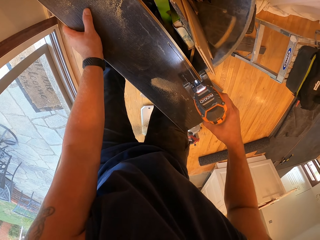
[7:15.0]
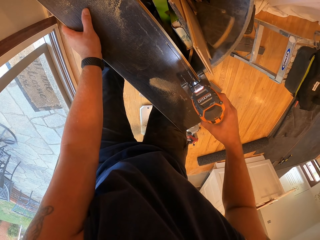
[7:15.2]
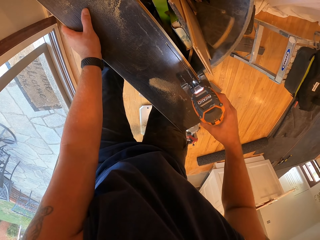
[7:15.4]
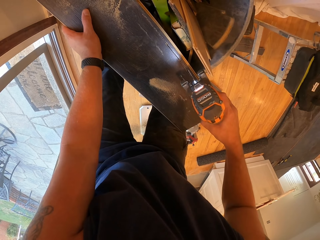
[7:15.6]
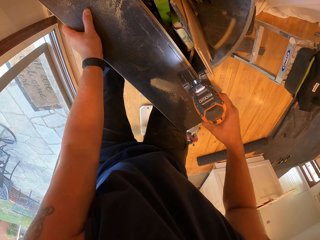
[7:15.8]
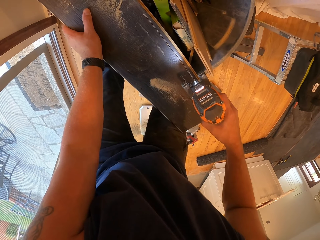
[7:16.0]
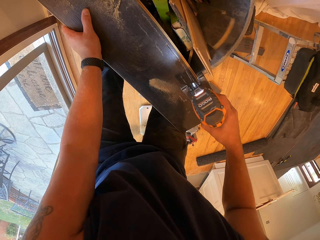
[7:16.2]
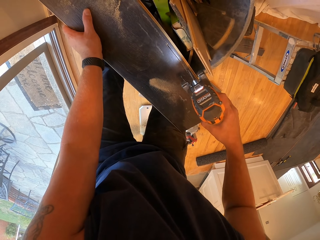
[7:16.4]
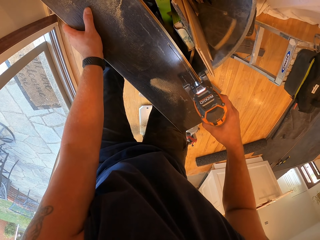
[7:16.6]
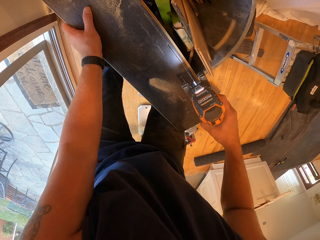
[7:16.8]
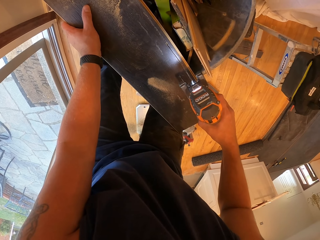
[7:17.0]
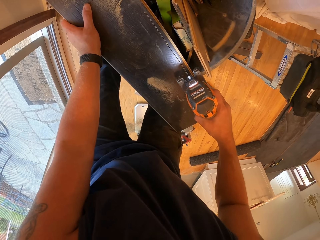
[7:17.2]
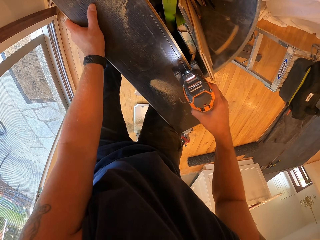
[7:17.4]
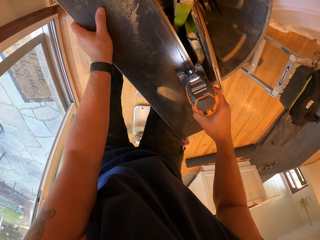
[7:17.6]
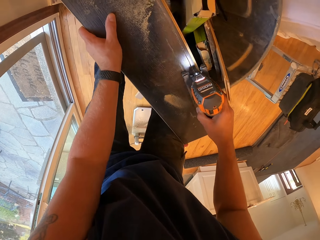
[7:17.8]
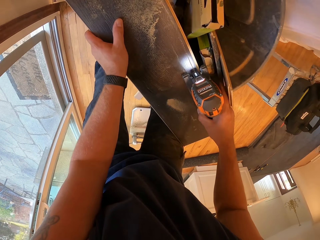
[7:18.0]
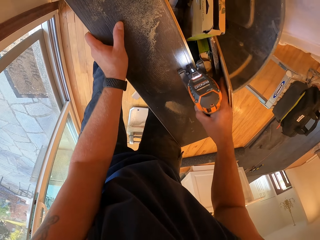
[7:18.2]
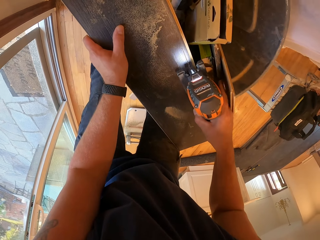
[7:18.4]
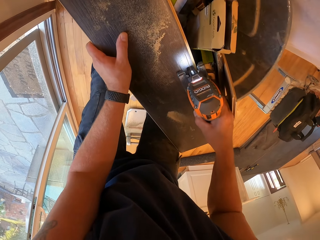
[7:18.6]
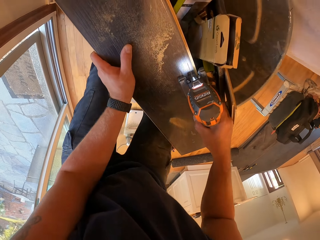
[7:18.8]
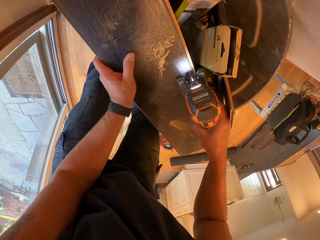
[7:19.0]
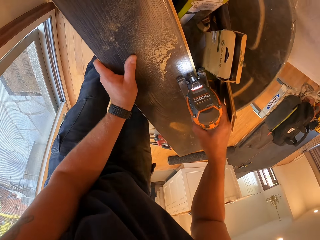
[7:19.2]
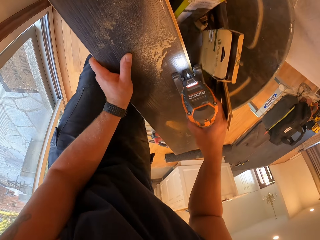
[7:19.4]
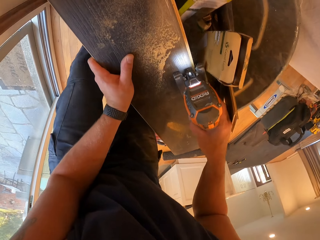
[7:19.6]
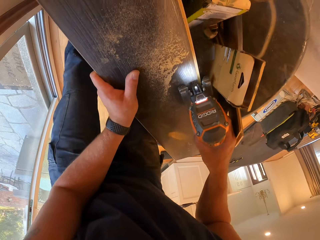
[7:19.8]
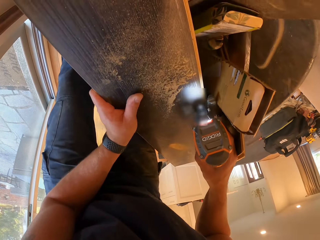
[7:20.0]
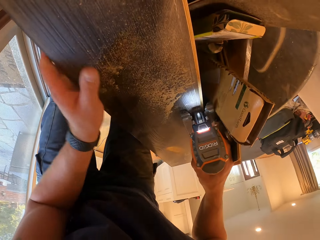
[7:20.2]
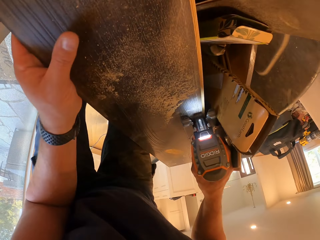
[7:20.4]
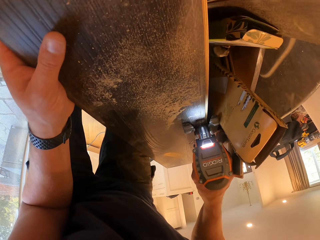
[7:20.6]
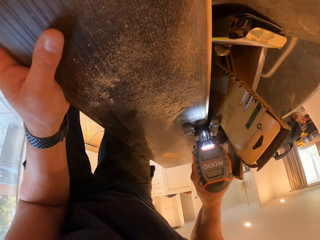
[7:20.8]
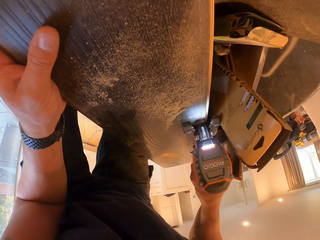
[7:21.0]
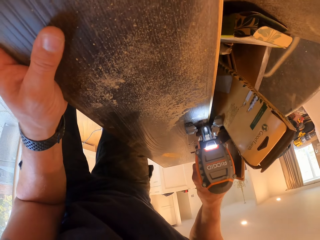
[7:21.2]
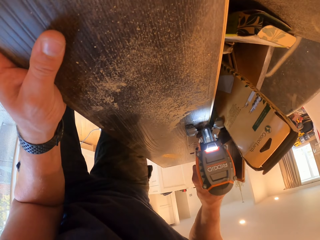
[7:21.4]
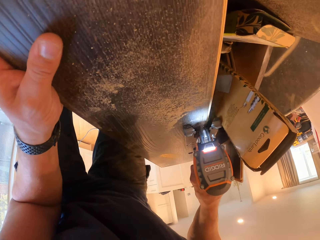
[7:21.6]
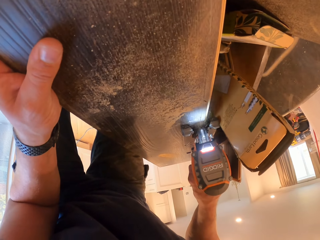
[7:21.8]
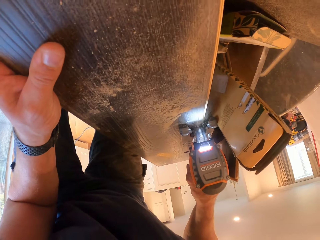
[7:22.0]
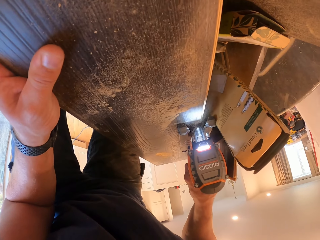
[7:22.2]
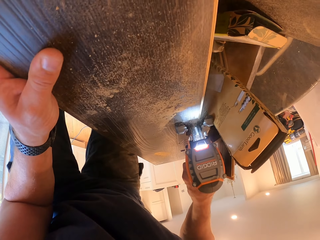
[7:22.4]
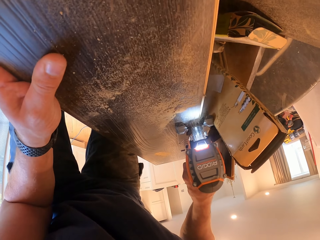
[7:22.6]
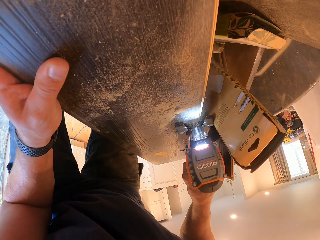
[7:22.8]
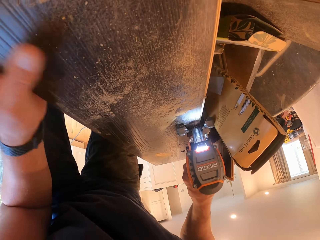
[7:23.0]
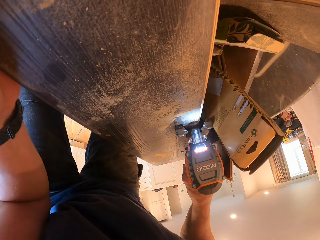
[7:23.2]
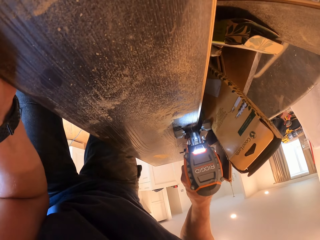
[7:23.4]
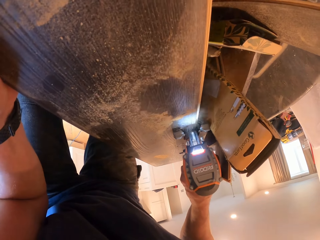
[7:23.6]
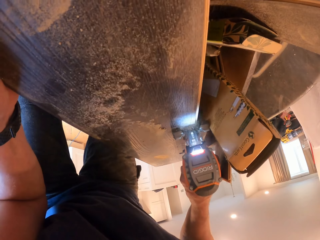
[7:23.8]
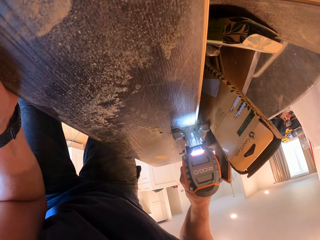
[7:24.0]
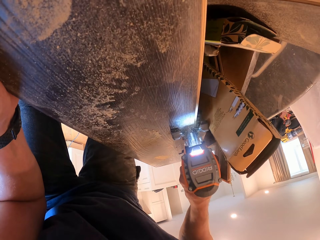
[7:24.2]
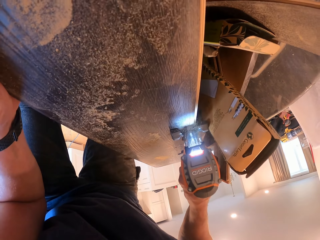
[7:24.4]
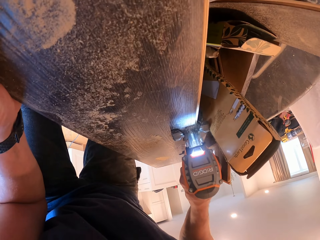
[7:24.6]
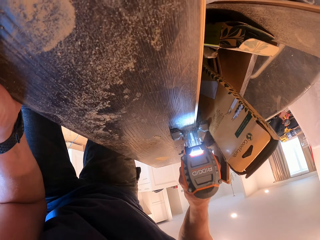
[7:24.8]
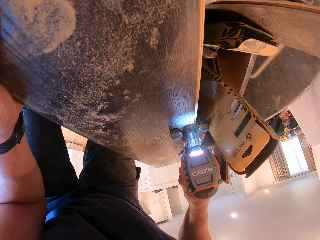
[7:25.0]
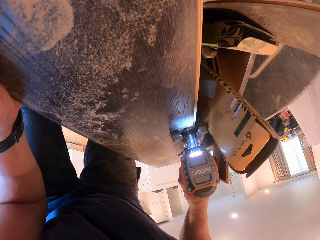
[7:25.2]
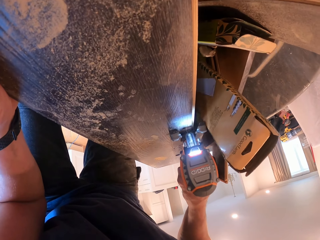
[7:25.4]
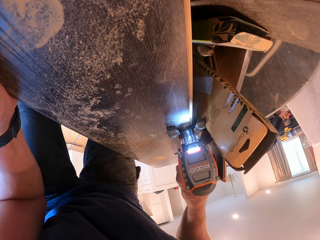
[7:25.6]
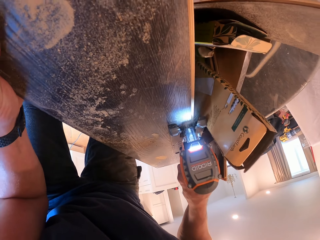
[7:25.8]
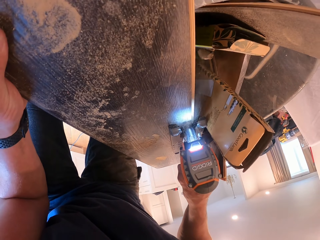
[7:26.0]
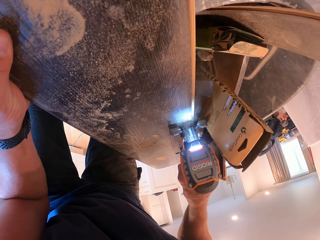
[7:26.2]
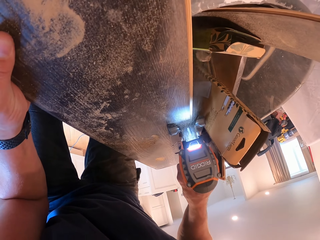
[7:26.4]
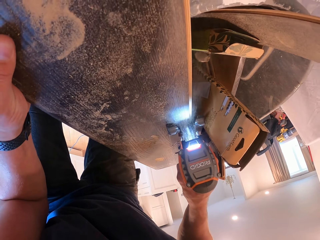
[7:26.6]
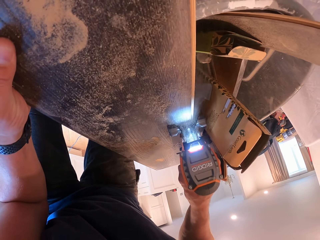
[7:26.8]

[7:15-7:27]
The camera wearer cuts the piece of wood with the jigsaw. He moves his hand. He cuts the wood plank.

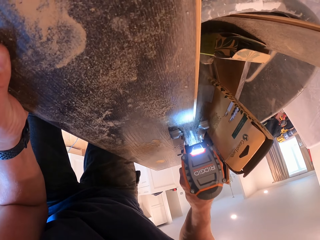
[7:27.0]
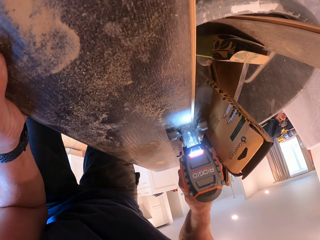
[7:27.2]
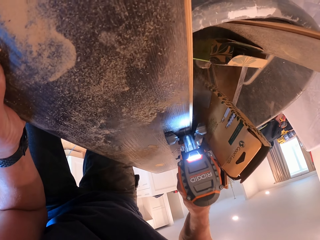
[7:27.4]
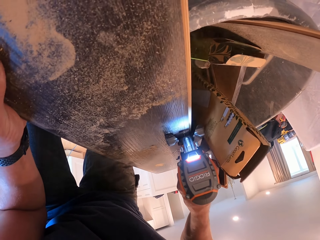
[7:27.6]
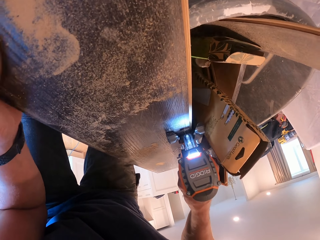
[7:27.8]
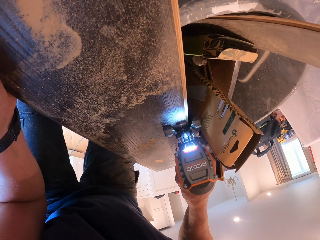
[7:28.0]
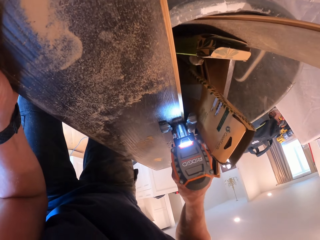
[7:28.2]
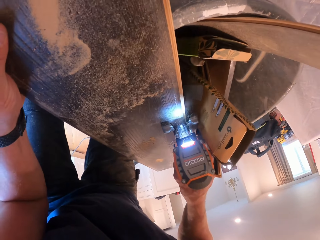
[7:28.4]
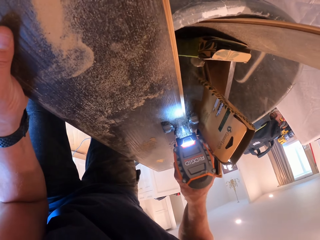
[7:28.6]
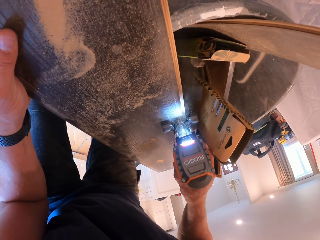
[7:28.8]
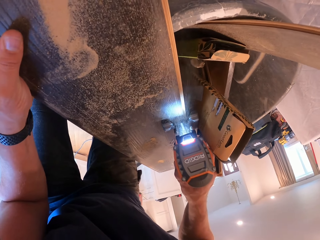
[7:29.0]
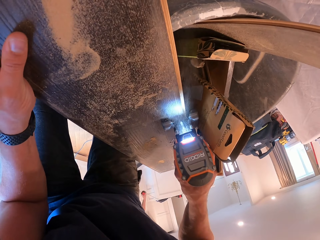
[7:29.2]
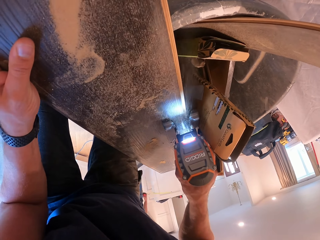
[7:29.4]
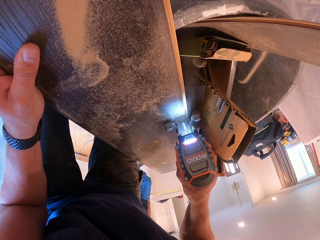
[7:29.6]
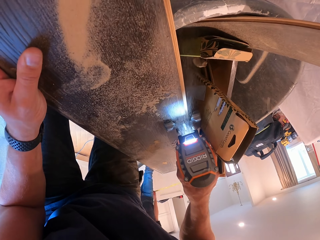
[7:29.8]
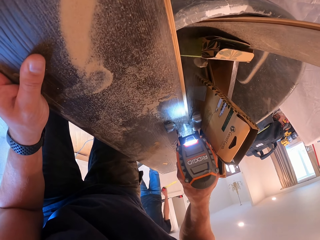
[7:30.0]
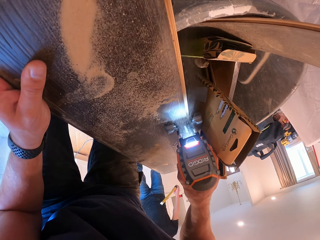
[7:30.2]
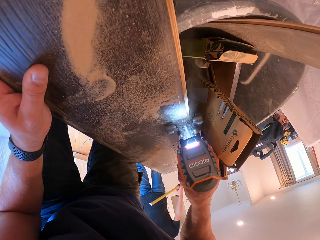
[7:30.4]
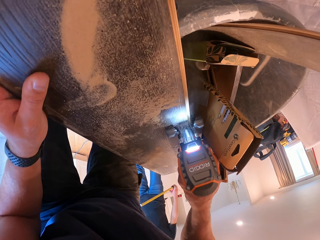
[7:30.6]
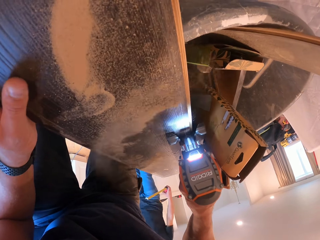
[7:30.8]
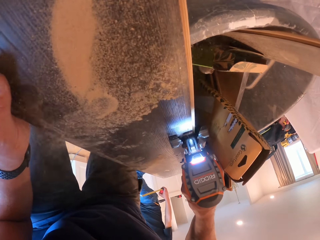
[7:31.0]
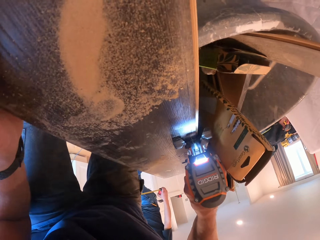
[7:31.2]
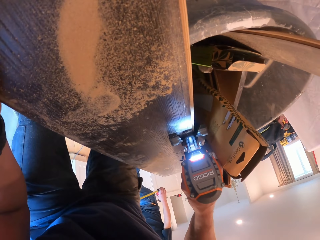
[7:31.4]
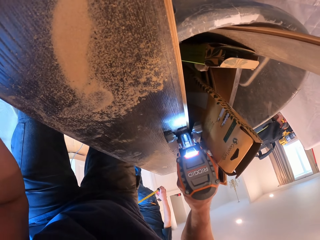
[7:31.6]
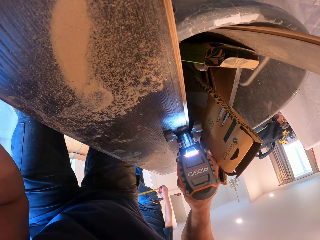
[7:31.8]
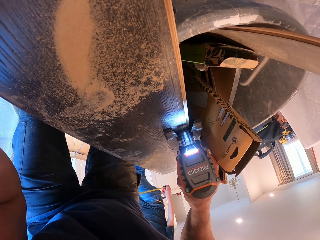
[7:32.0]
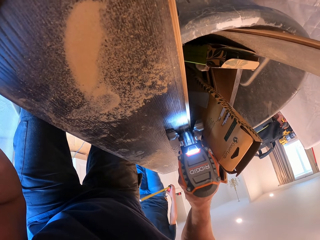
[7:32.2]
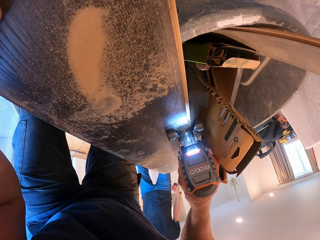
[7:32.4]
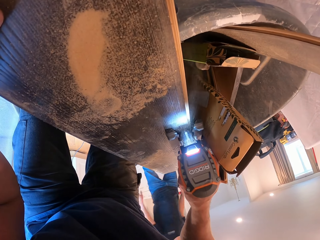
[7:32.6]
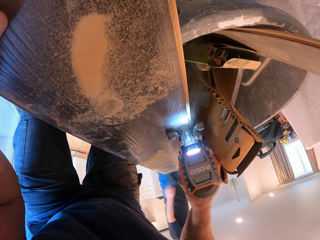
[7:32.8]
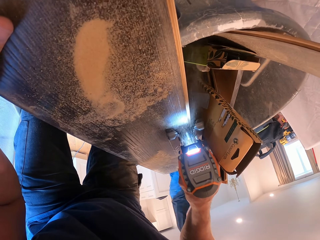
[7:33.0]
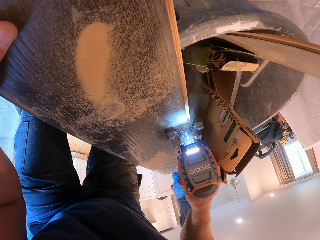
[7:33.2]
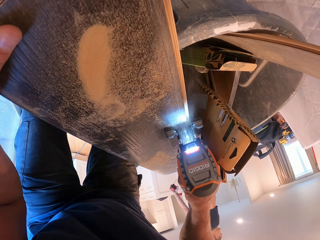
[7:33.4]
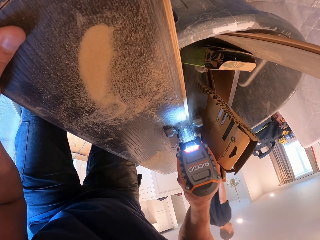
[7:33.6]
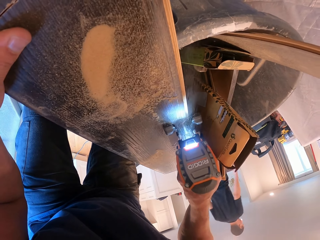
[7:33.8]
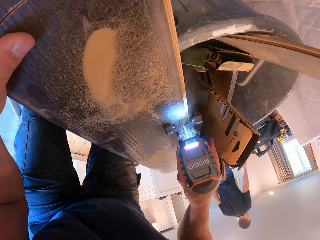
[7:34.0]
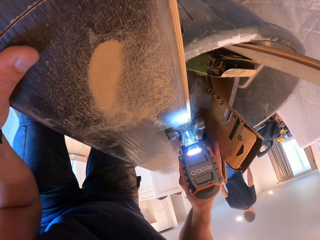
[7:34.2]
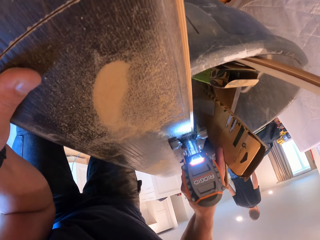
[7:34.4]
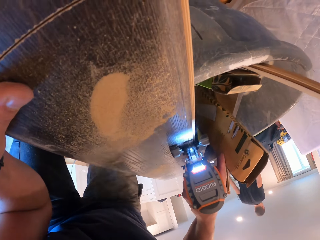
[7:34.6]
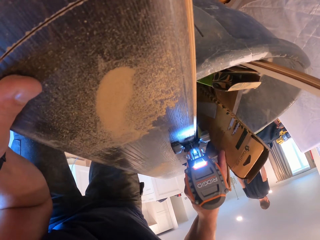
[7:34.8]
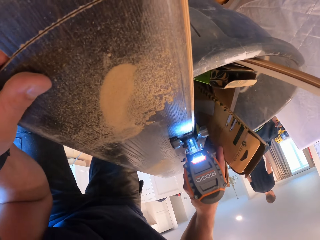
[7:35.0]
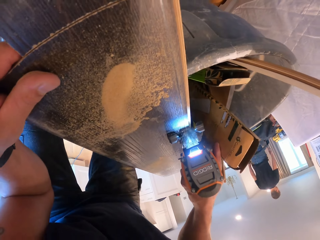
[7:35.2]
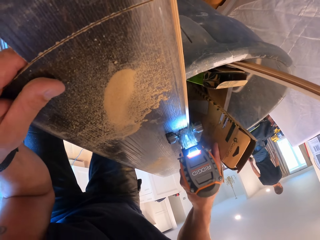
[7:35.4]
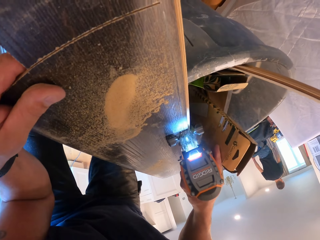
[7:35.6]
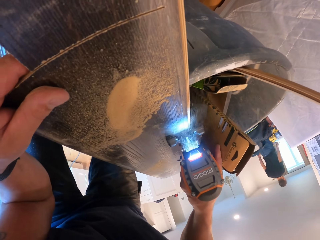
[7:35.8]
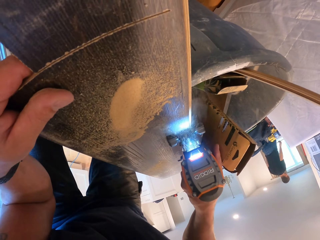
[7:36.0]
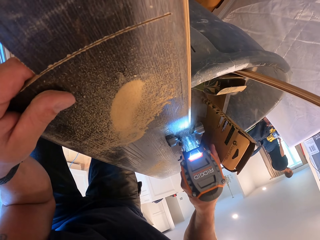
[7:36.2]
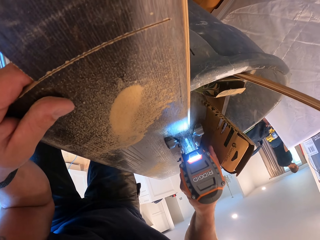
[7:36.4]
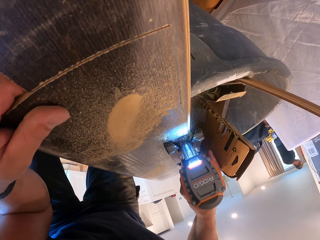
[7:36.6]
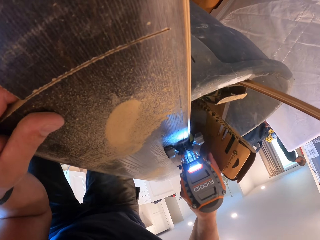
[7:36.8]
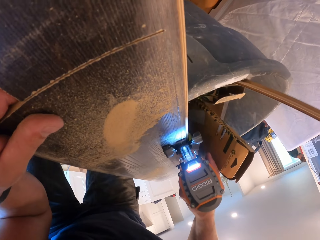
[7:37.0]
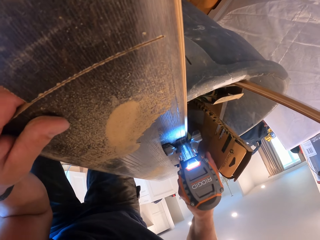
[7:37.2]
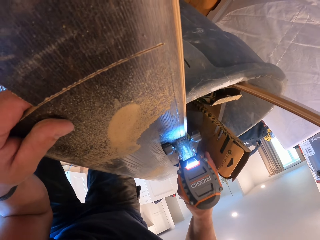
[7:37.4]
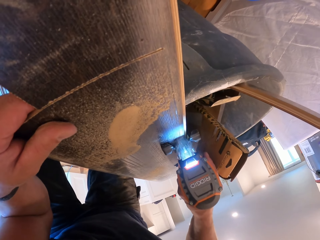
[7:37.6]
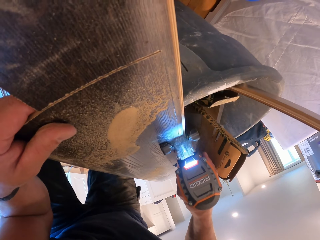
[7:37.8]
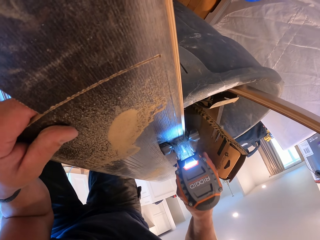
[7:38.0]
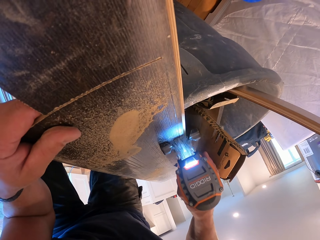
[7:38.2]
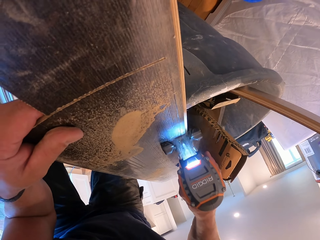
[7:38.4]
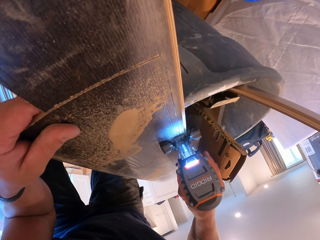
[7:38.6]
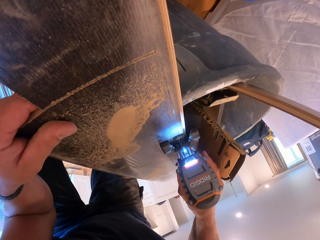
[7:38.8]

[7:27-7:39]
The camera wearer moves the hand. A man walks in the room. The camera wearer cuts the wood plank.
